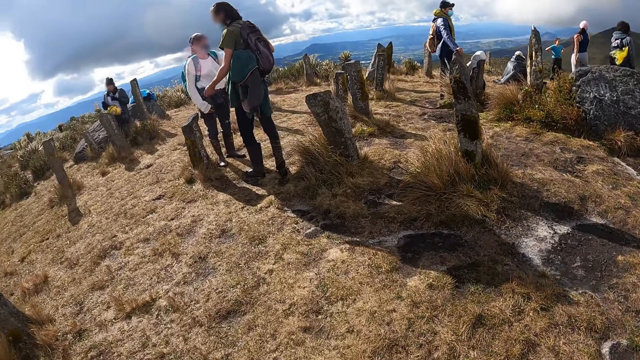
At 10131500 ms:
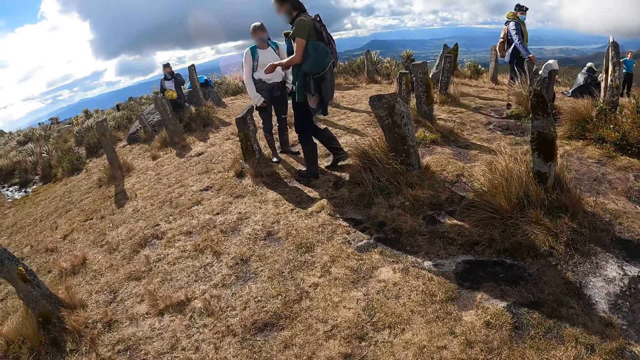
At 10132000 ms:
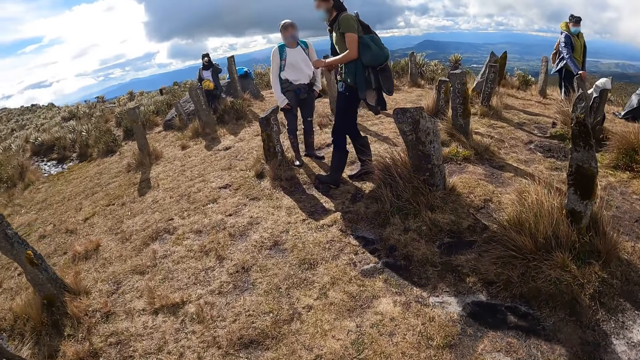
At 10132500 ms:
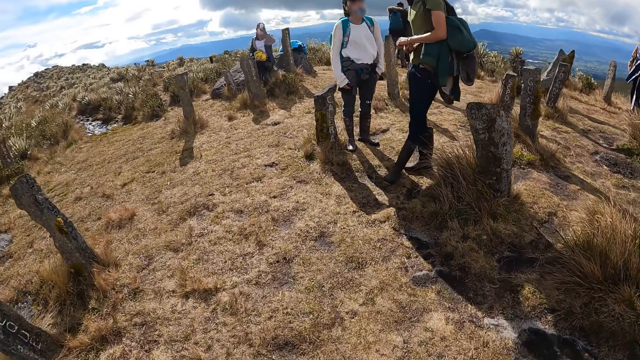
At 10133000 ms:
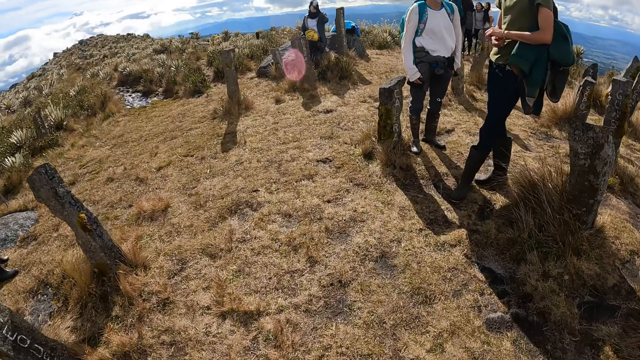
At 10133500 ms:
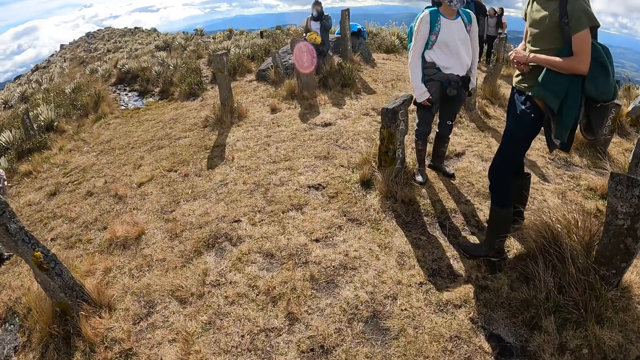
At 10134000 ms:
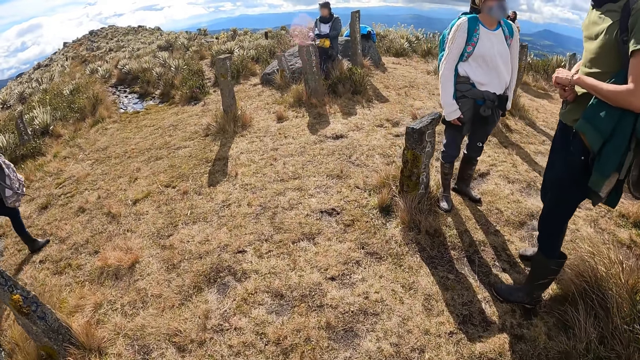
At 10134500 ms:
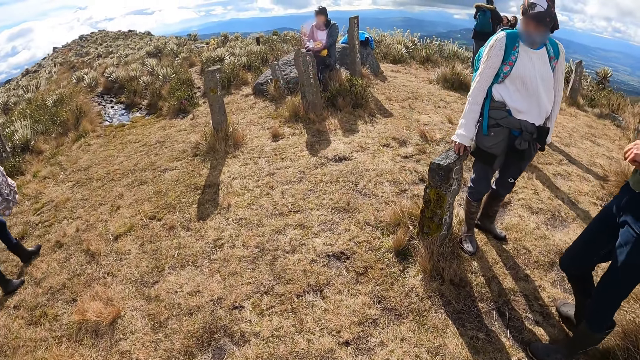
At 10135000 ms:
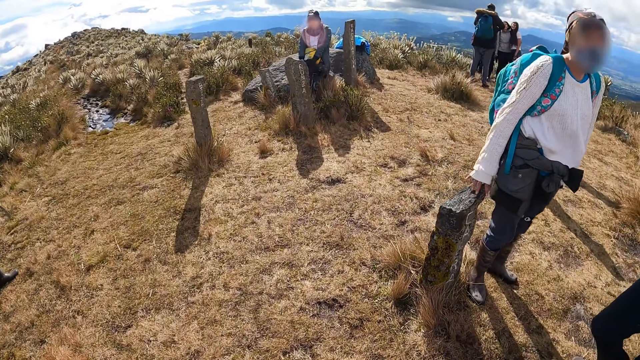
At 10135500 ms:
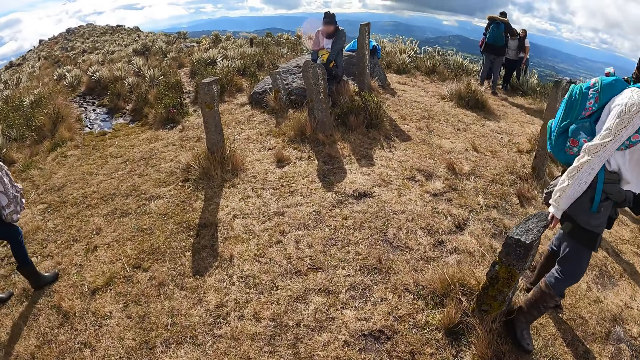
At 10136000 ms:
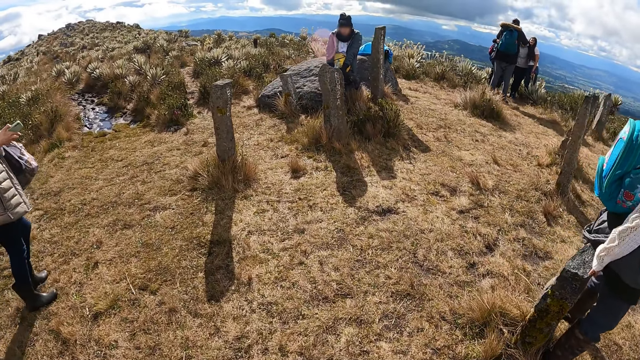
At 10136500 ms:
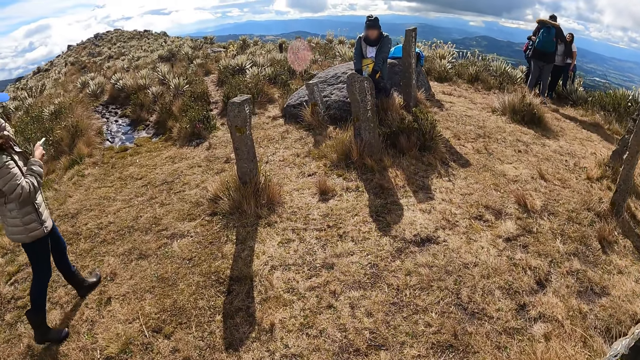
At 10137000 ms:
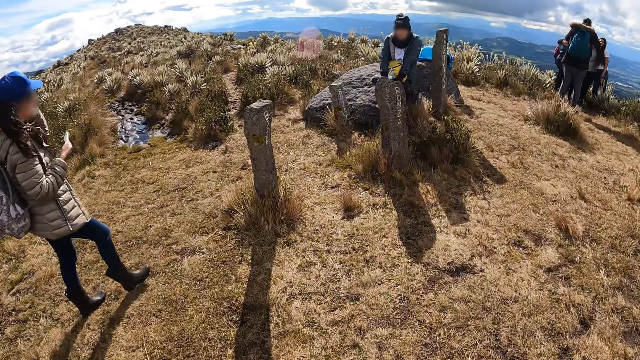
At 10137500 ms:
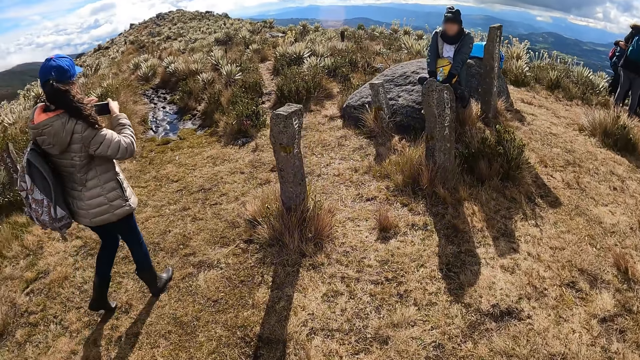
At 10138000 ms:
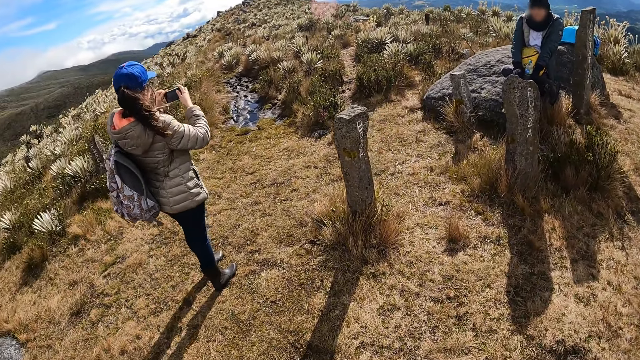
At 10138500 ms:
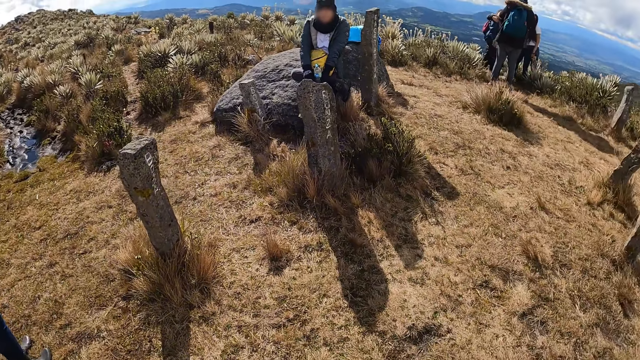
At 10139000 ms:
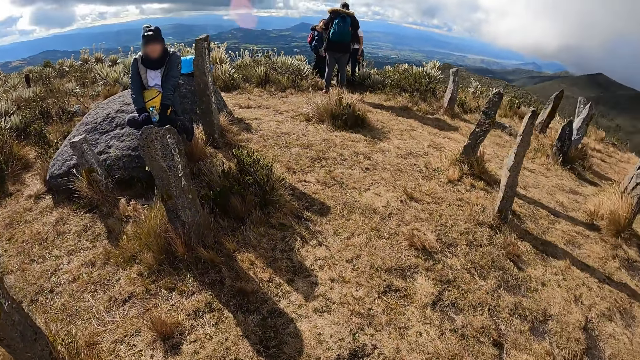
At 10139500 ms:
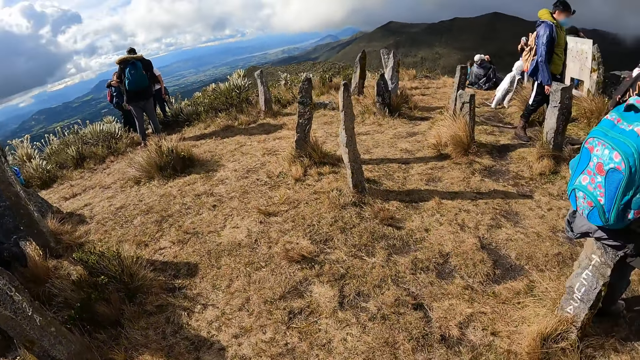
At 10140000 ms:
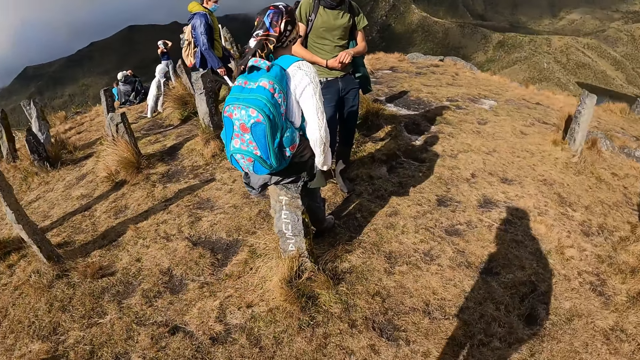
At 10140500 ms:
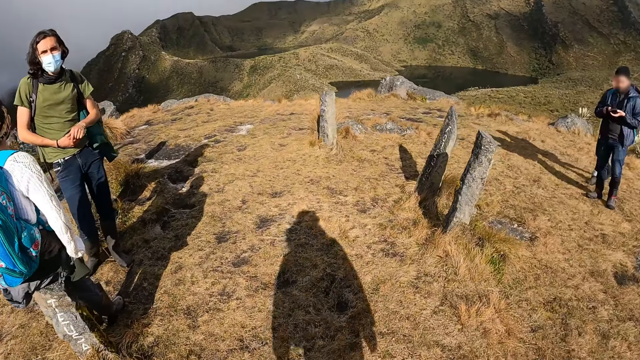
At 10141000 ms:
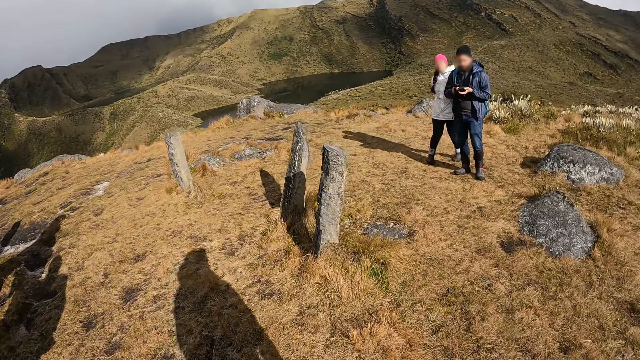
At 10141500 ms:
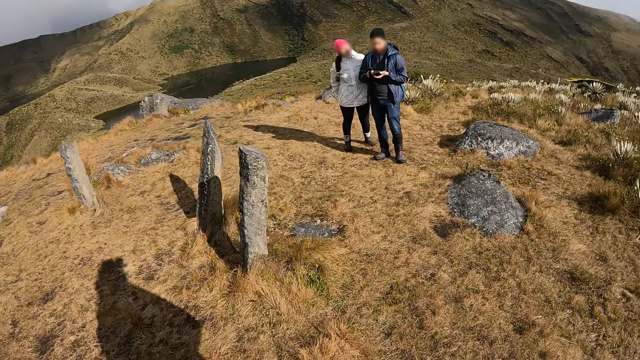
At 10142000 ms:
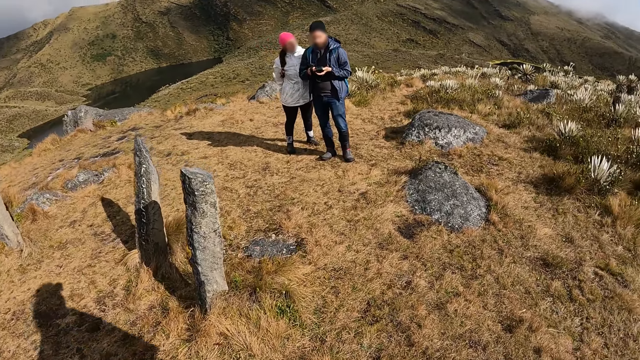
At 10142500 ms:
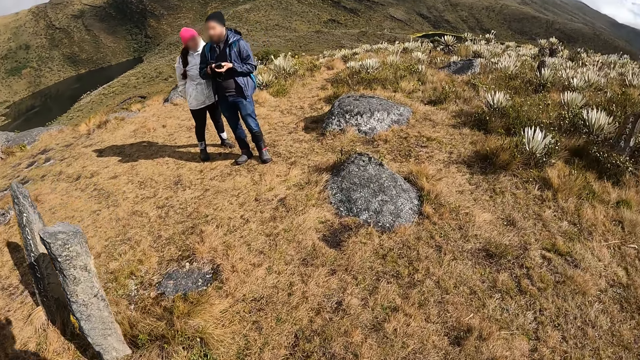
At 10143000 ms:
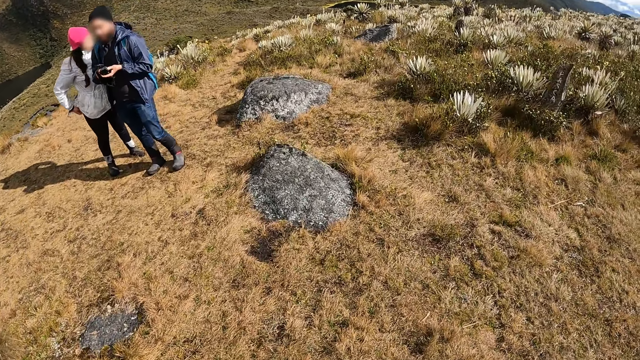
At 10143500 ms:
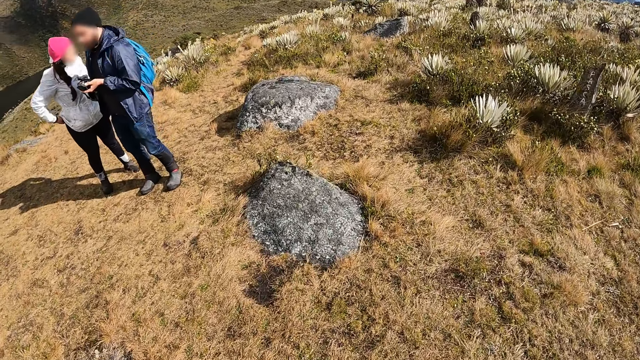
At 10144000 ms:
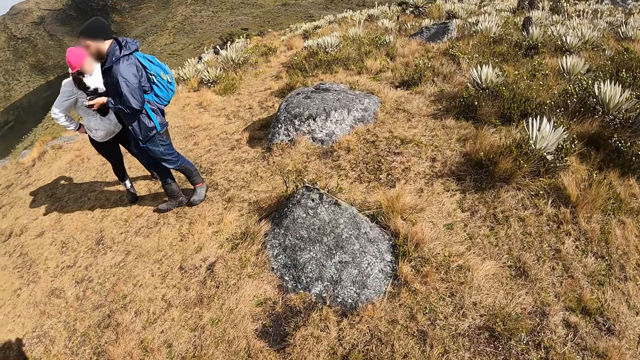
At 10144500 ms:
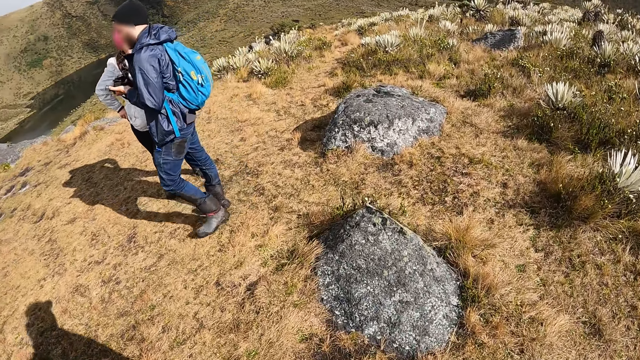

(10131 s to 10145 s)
The camera wearer walks around the hill. They turn around the hill. They walk around the hill.

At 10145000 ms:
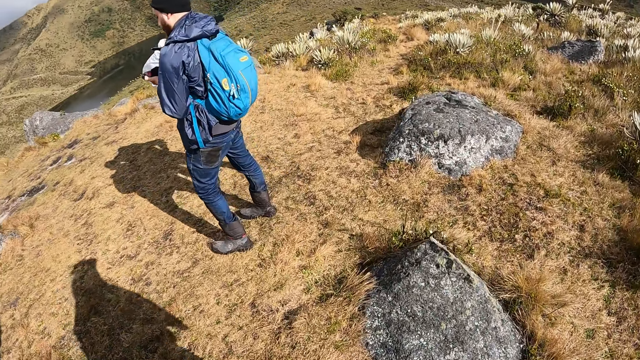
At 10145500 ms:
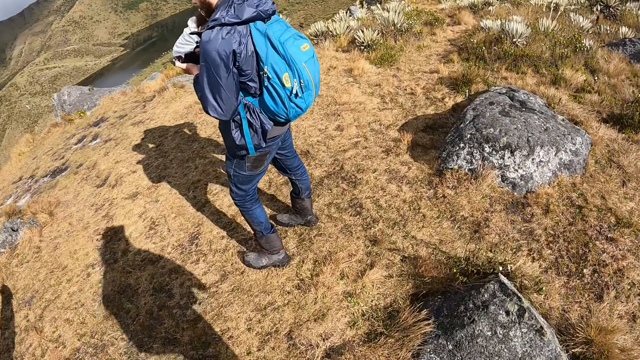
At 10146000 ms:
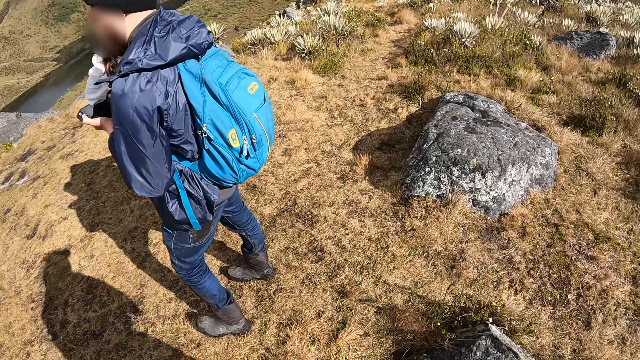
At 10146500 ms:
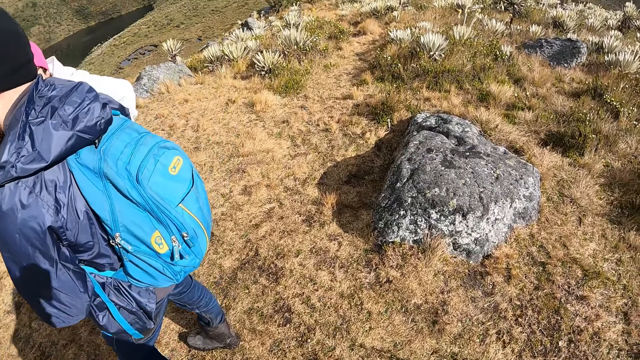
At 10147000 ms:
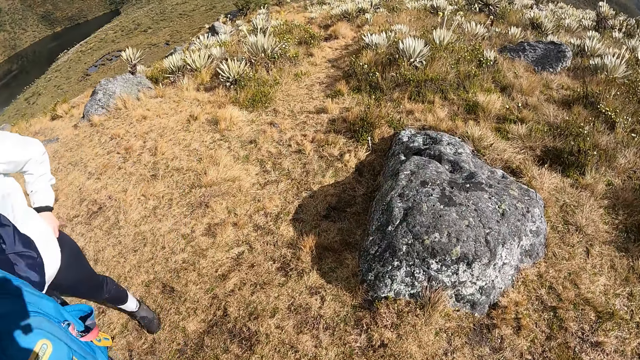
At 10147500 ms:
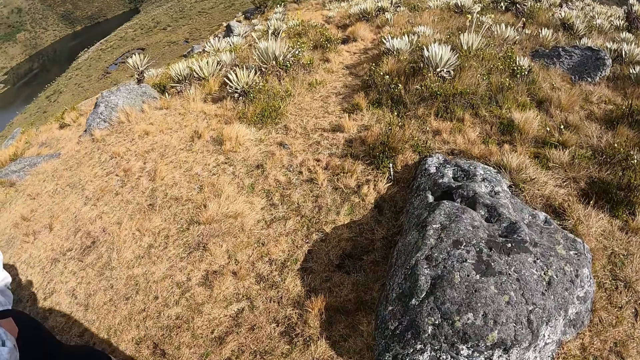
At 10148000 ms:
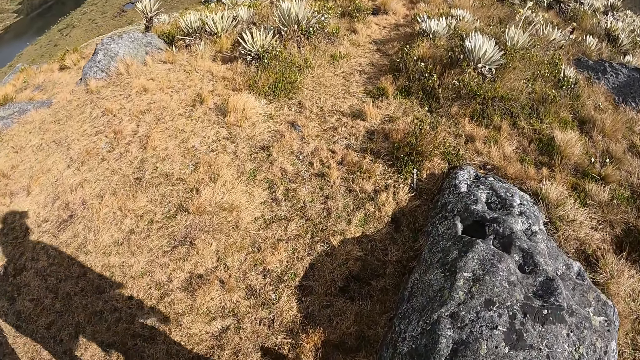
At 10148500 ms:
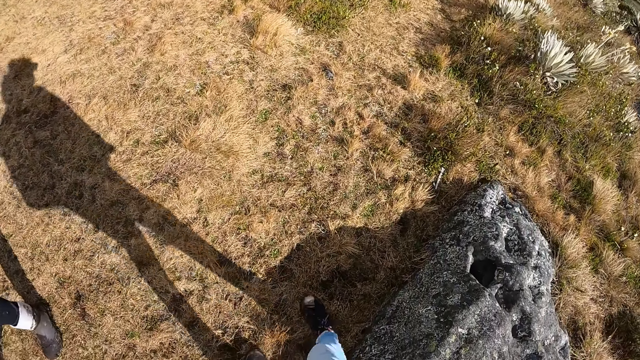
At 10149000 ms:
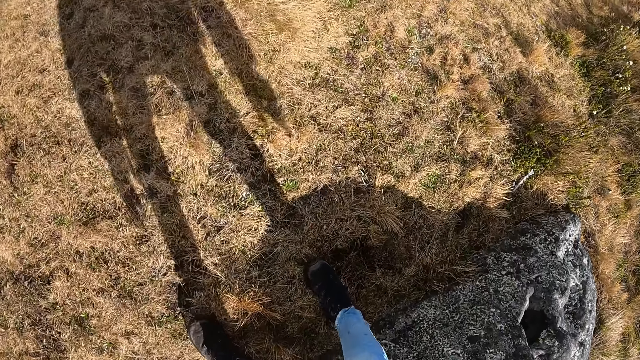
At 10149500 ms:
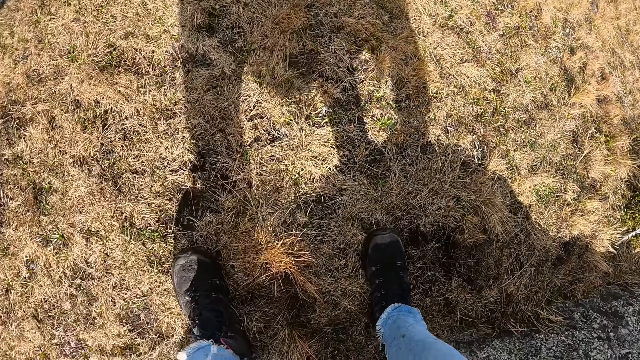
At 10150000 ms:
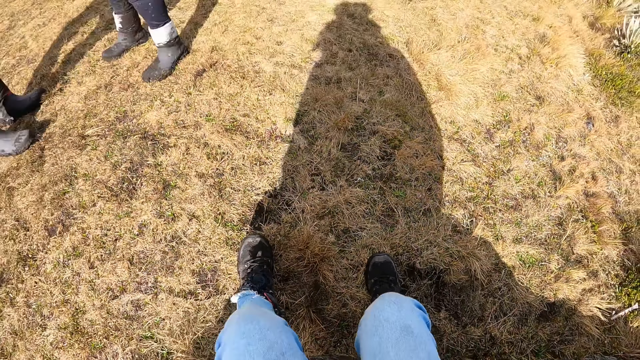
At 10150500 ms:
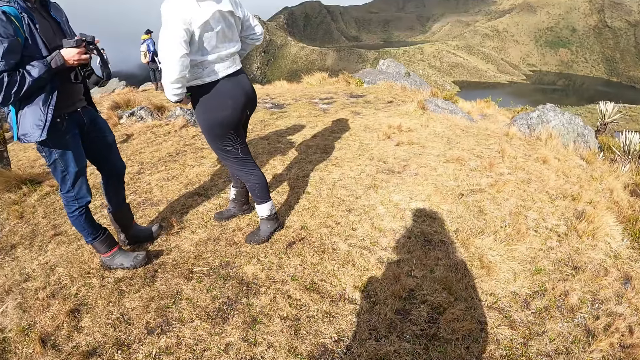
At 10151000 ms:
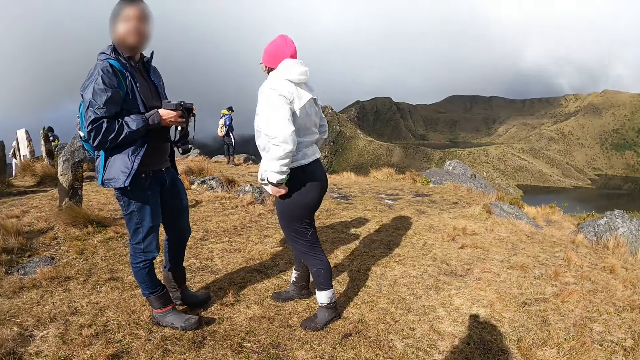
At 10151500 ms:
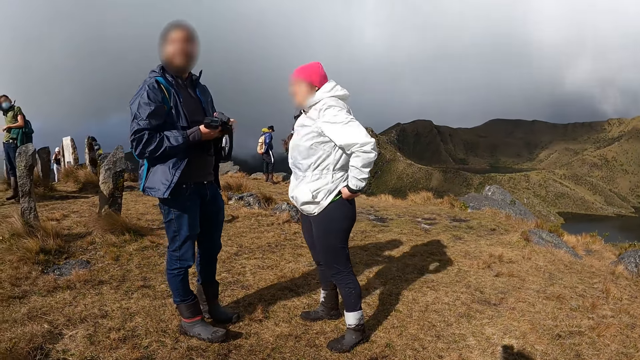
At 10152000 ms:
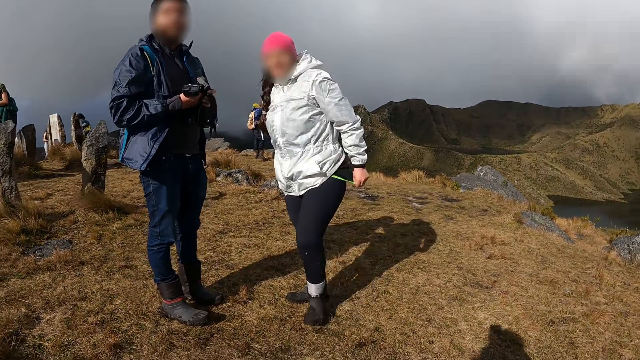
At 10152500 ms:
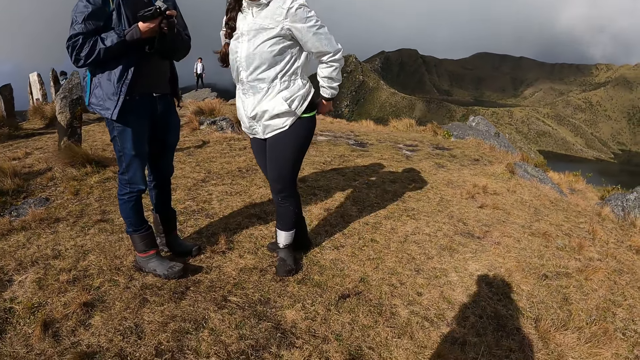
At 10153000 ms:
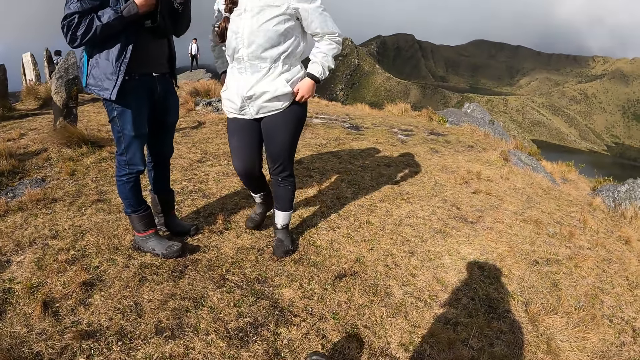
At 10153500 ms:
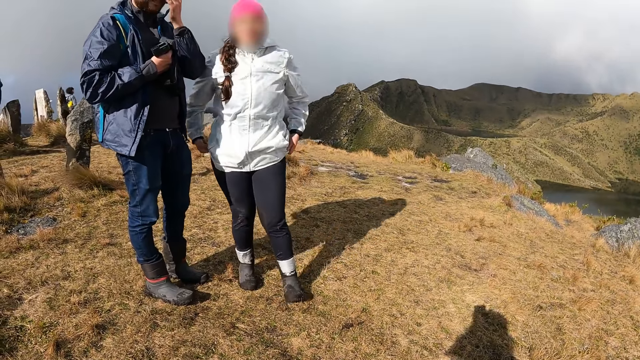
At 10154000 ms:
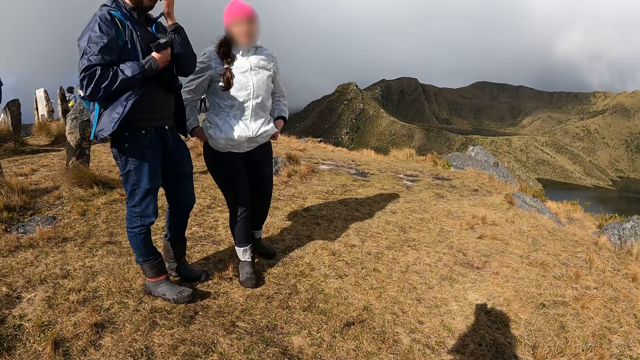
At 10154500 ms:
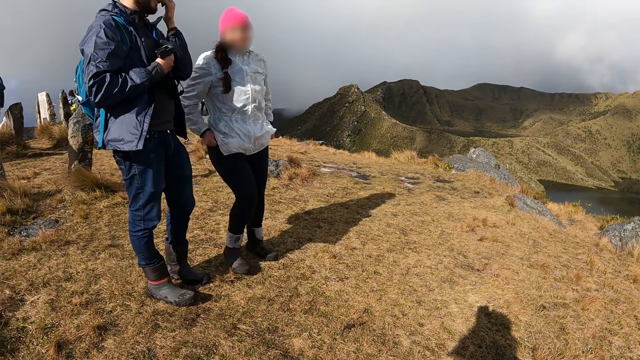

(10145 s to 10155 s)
The camera wearer walks past a woman and a man. They sit on a rock on the ground. They interact with the woman and the man. They look around the hill. The woman pulls a dress on her body with both hands.
